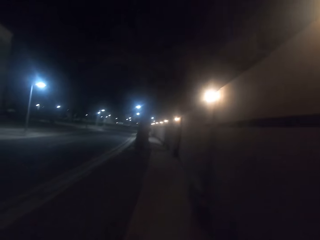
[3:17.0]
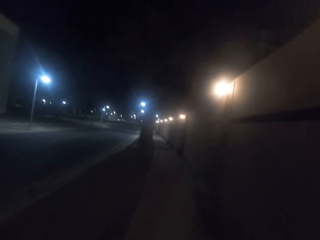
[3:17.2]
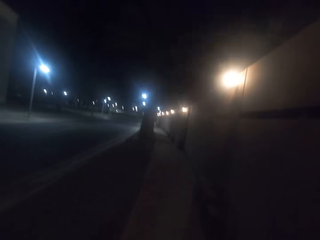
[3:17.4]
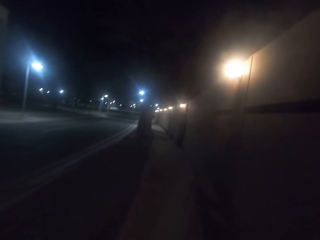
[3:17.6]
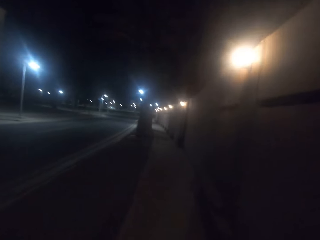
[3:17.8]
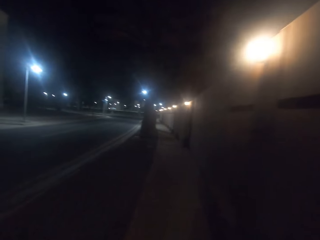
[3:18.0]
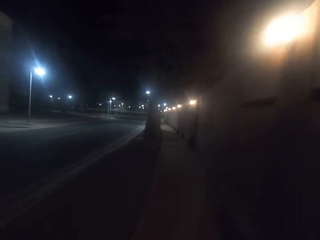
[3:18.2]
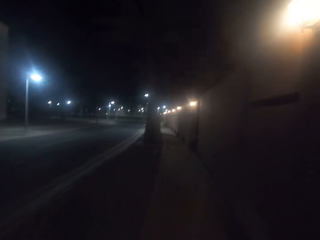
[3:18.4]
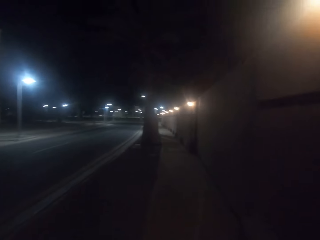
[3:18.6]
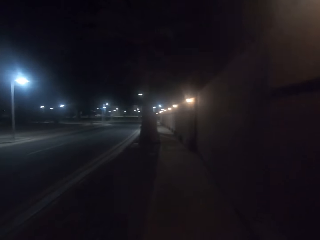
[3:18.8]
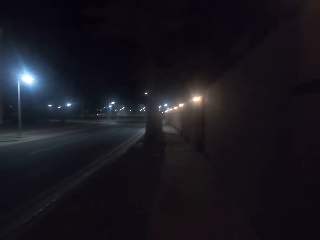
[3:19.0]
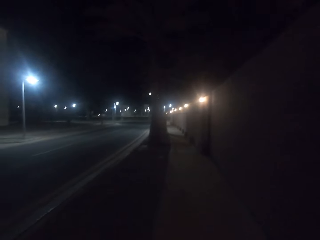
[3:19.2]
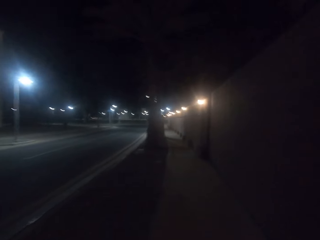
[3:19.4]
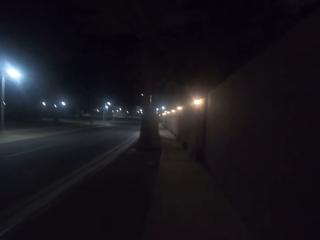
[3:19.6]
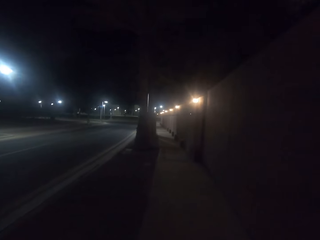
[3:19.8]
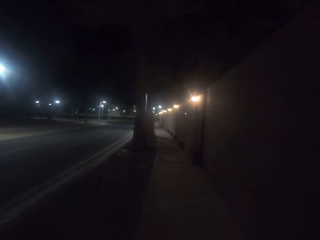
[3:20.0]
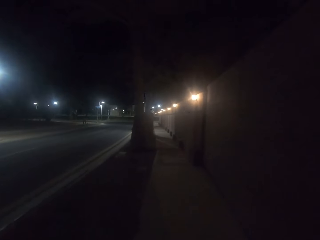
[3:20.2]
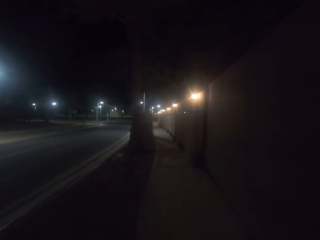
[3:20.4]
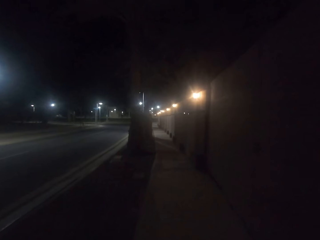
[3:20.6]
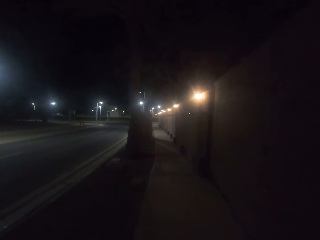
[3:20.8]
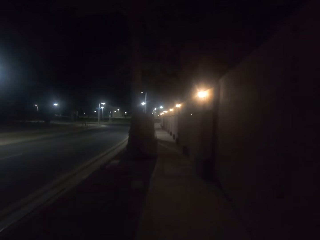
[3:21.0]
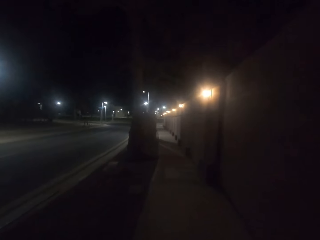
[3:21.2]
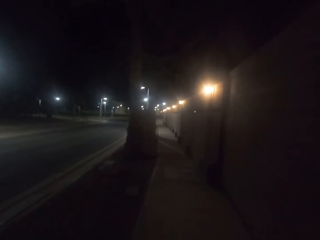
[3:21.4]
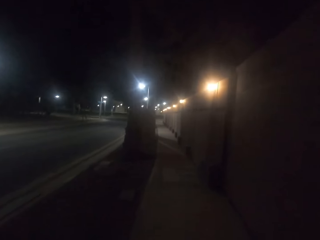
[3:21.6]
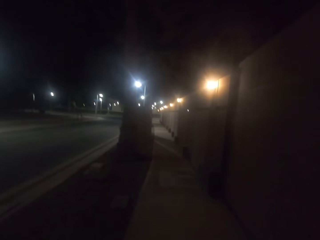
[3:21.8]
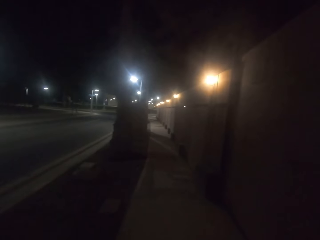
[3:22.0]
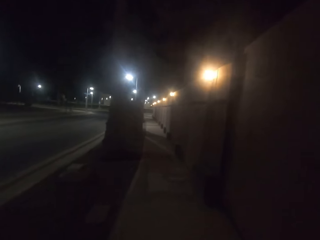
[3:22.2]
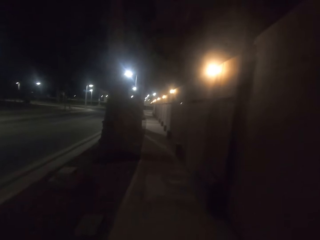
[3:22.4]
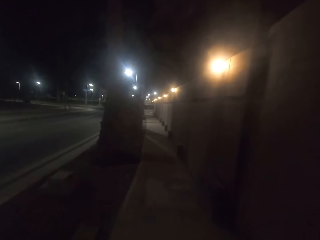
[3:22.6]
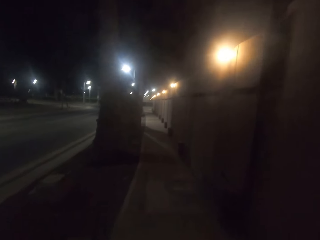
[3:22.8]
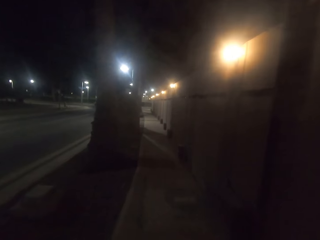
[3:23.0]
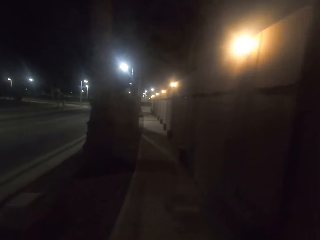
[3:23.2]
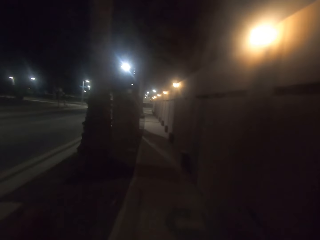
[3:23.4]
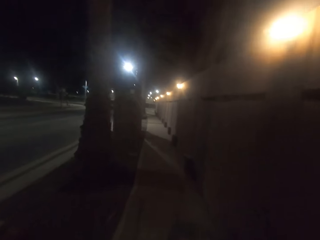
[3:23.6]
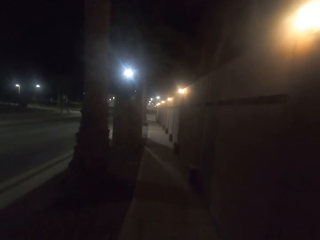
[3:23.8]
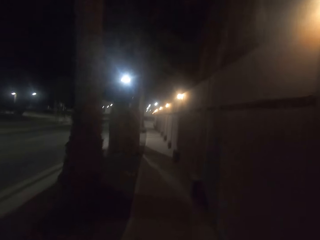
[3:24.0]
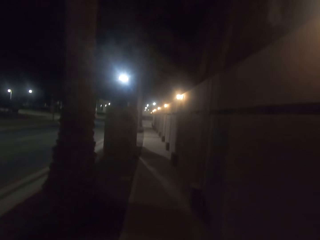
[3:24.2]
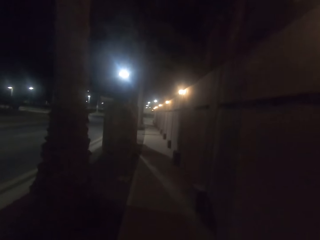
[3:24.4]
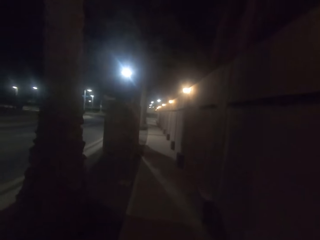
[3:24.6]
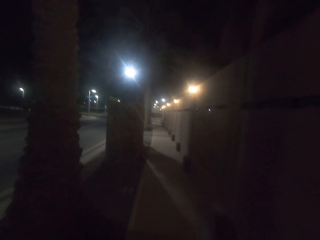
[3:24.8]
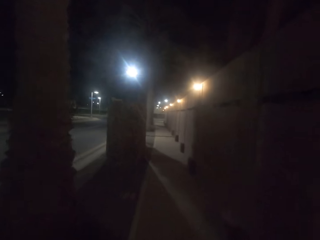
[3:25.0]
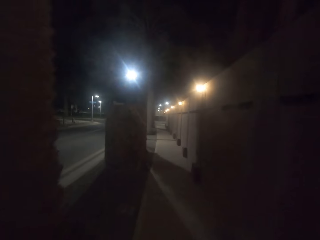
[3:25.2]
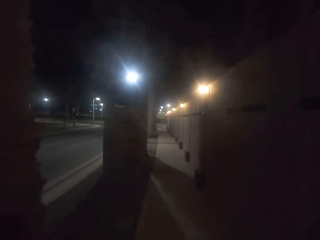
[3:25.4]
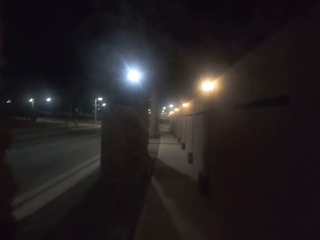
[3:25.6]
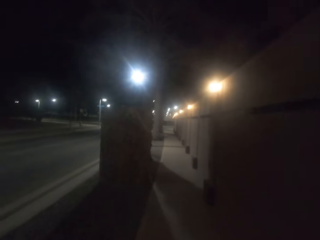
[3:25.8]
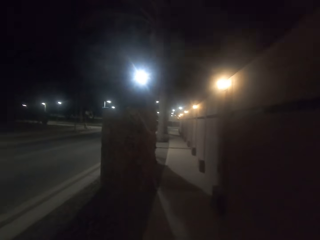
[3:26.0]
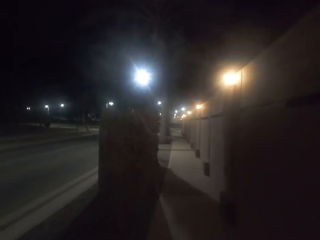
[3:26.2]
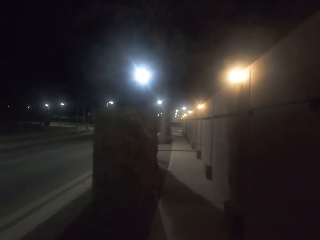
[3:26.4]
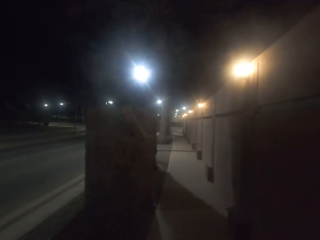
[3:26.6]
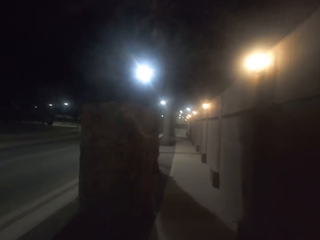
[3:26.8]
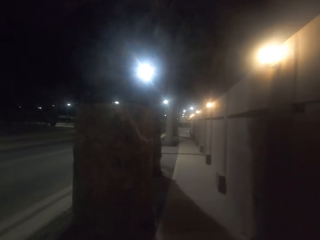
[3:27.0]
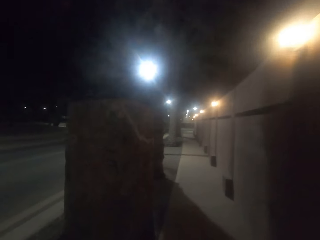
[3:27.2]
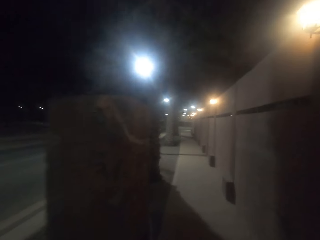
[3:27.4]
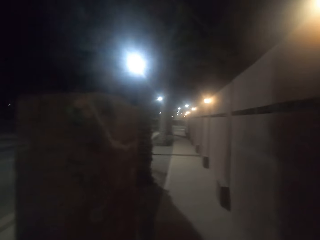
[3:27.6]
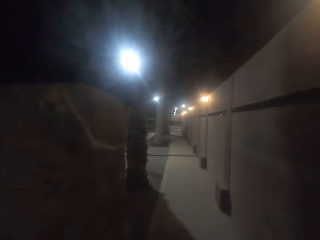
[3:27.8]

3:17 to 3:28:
The camera wearer walks on the walkway.

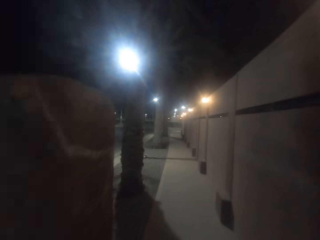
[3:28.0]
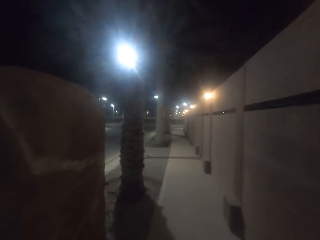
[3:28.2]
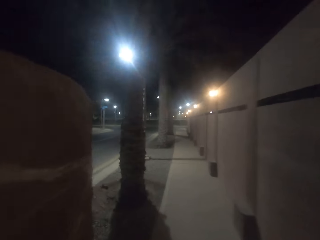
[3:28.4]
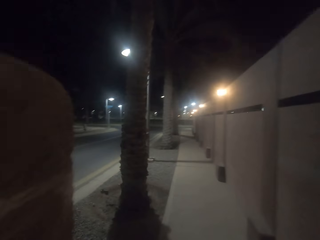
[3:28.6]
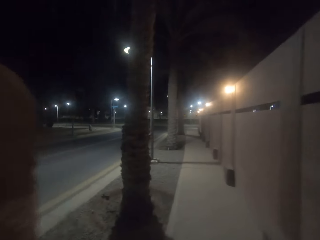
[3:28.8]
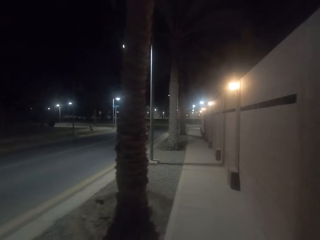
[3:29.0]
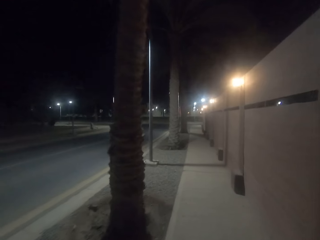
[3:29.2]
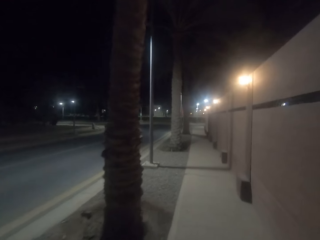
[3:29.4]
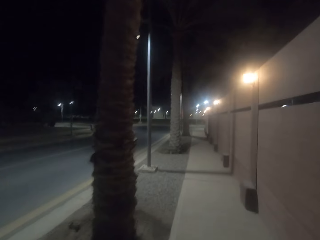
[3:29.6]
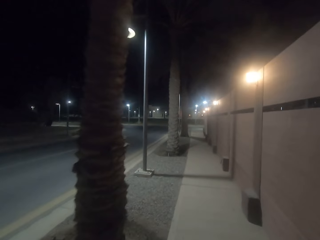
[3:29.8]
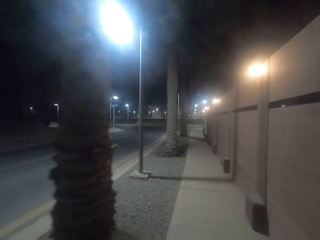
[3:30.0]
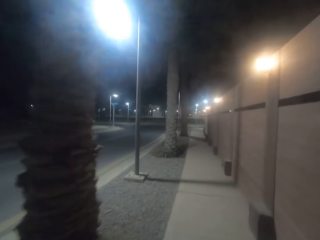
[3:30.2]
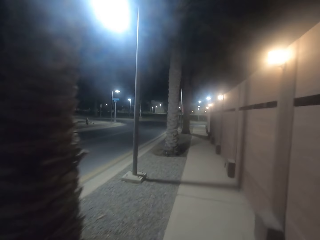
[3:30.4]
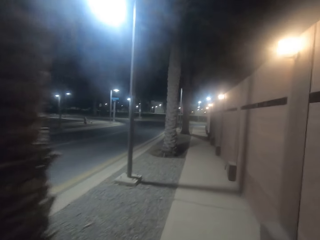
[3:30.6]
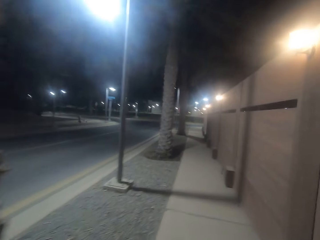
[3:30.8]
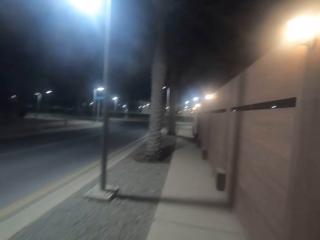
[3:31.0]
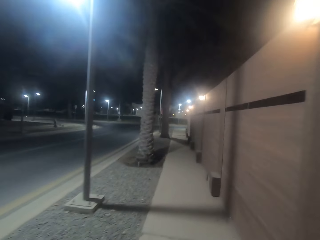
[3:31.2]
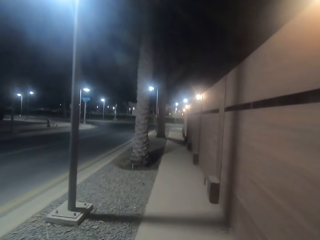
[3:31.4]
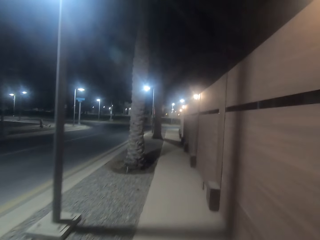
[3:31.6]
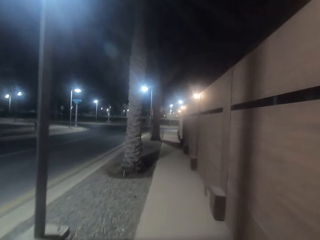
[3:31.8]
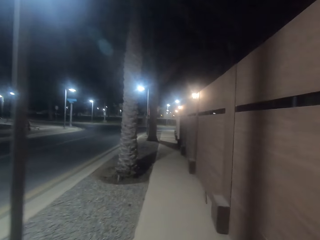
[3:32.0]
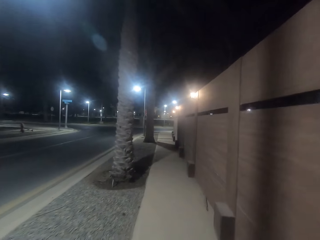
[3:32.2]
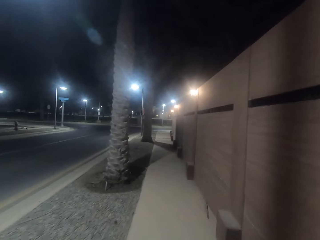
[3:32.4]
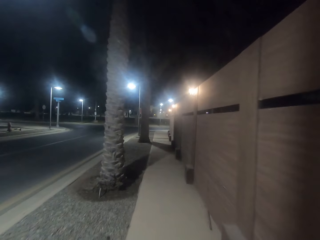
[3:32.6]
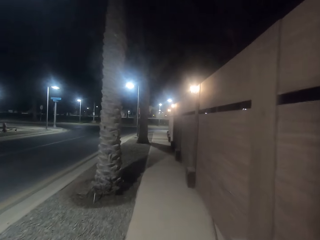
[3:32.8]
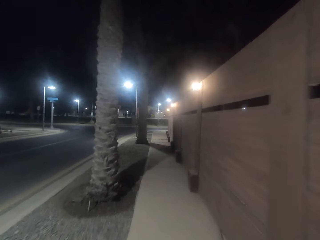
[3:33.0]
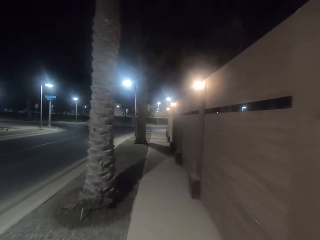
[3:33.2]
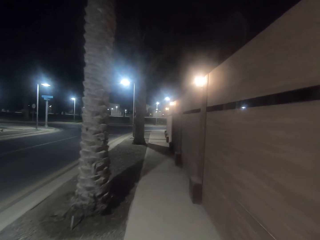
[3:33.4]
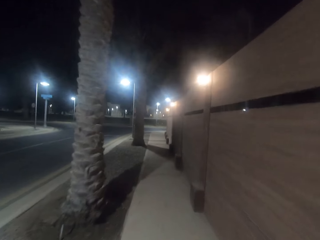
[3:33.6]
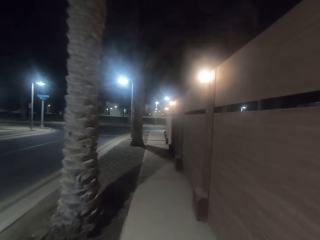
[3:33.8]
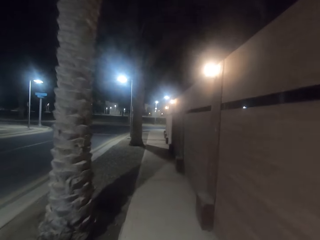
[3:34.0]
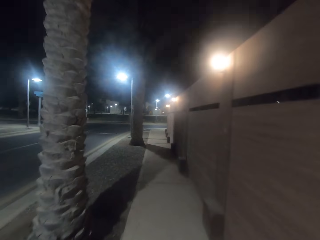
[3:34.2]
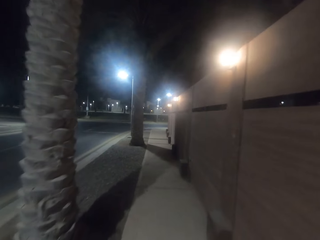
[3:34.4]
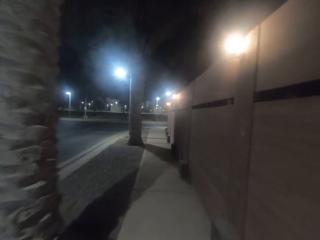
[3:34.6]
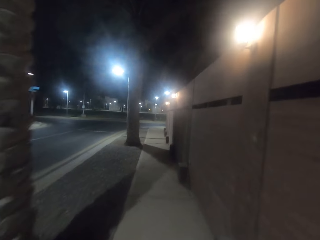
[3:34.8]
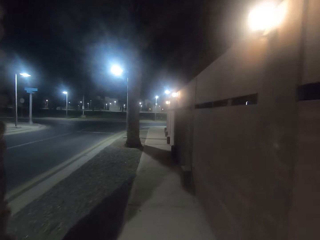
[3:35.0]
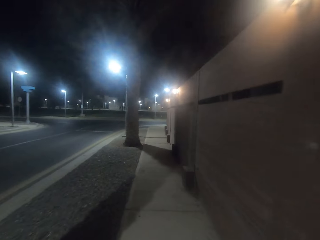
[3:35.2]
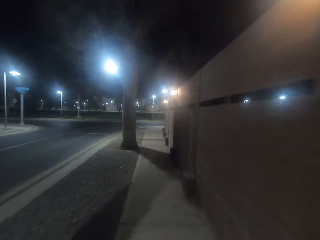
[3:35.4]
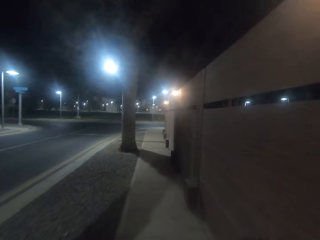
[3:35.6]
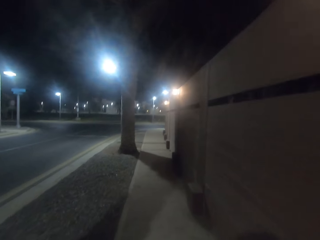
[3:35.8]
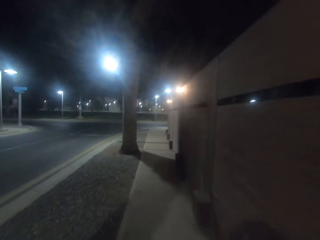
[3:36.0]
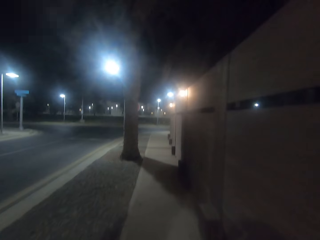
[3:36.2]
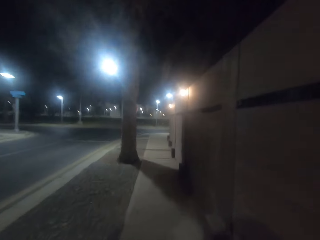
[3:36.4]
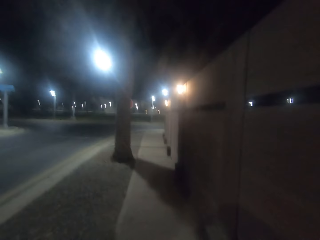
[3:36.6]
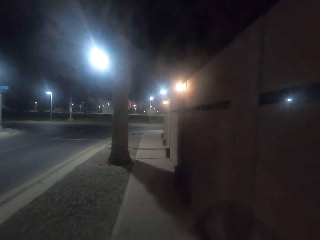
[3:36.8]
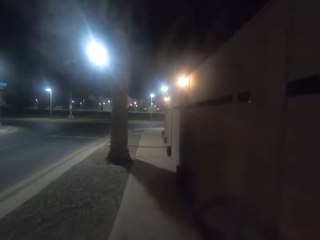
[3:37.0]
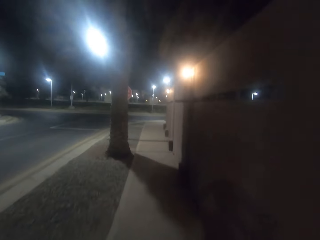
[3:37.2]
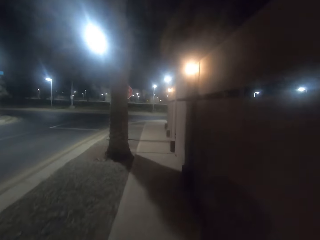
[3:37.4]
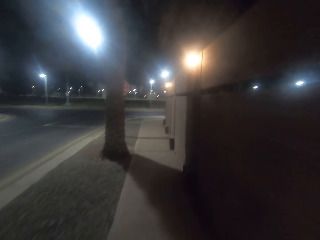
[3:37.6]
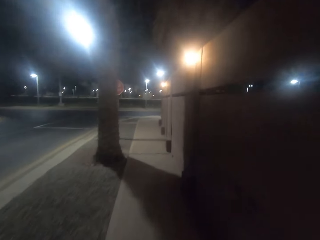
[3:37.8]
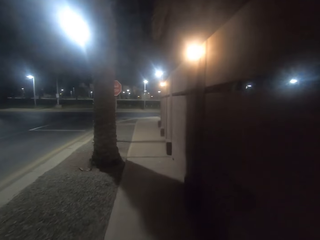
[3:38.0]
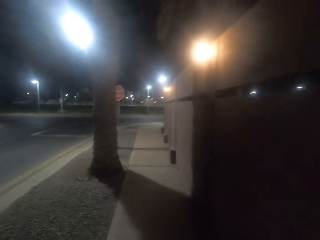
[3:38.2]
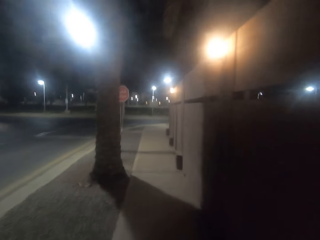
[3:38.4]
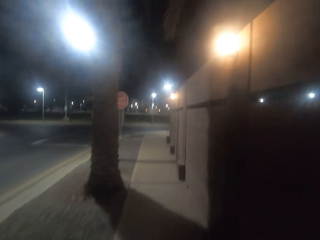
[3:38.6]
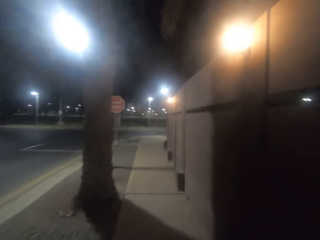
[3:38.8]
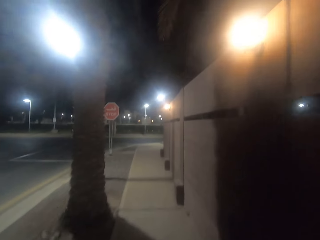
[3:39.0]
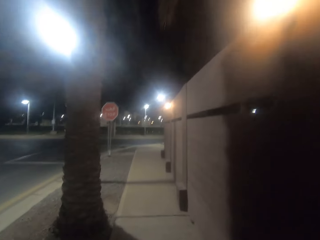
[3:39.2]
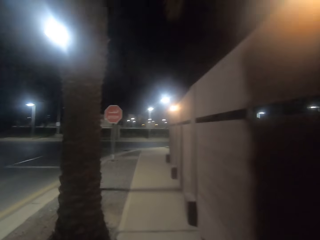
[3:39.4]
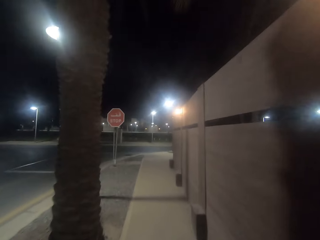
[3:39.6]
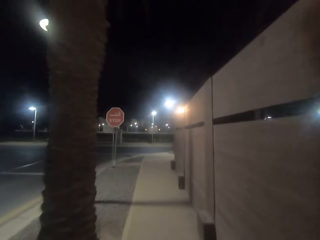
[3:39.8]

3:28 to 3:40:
The camera wearer walks along the road.
